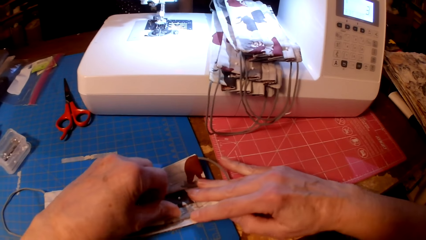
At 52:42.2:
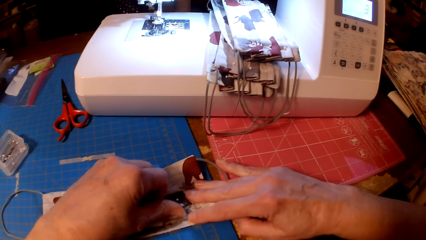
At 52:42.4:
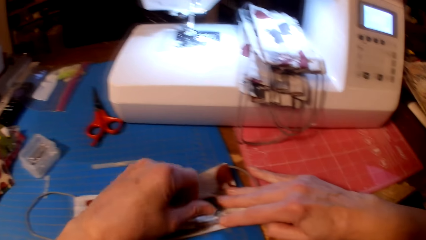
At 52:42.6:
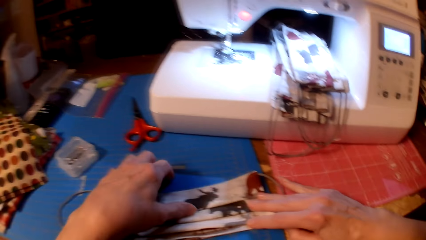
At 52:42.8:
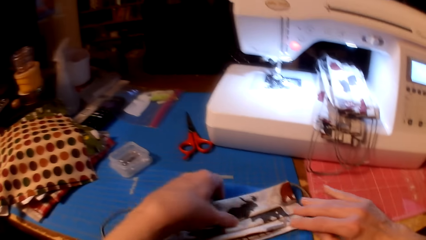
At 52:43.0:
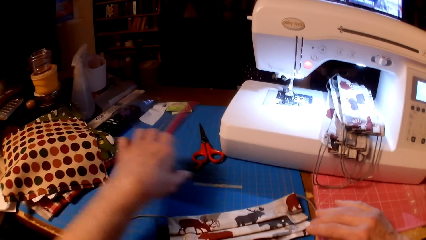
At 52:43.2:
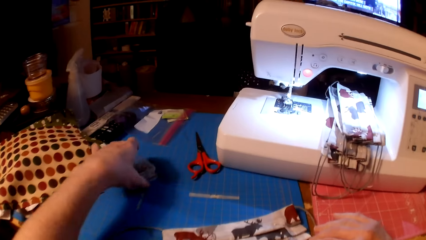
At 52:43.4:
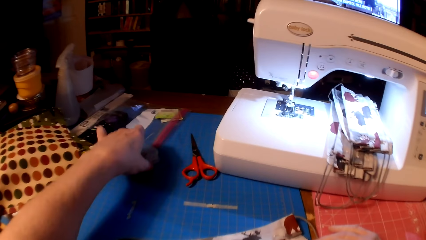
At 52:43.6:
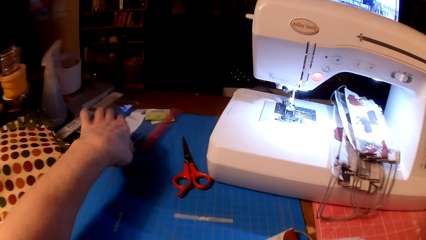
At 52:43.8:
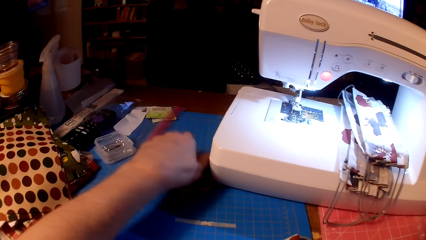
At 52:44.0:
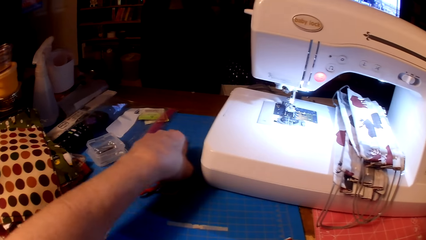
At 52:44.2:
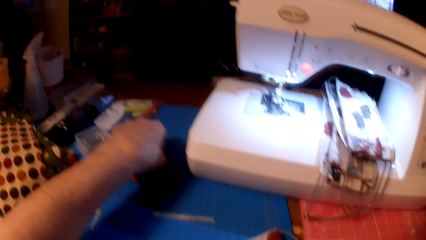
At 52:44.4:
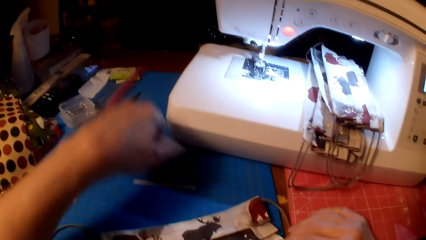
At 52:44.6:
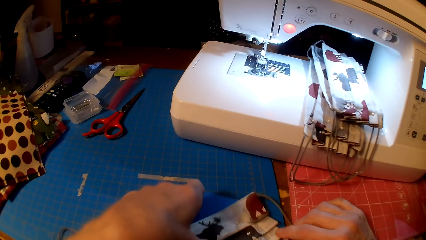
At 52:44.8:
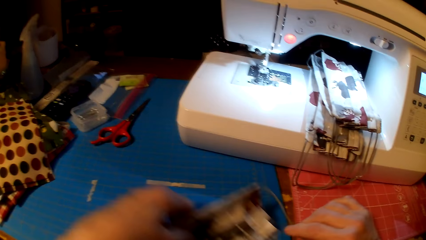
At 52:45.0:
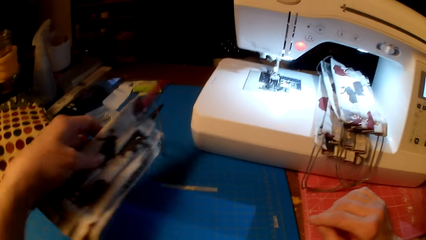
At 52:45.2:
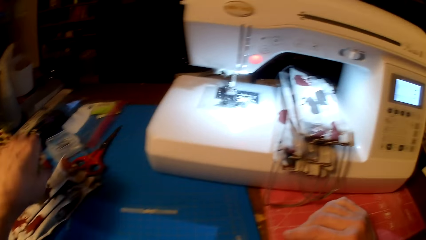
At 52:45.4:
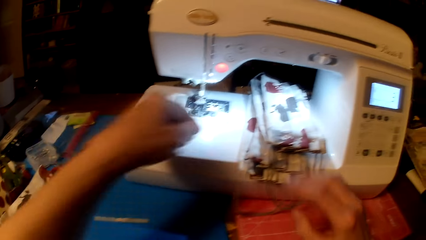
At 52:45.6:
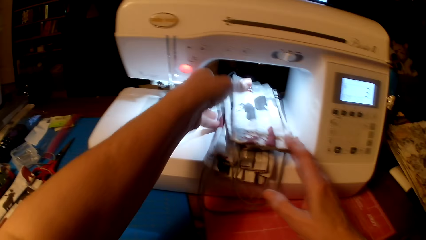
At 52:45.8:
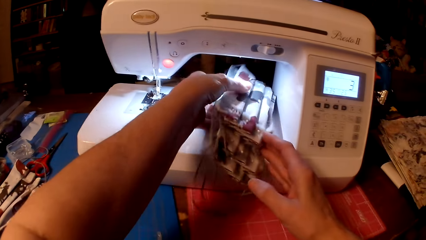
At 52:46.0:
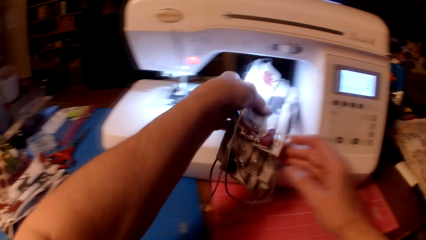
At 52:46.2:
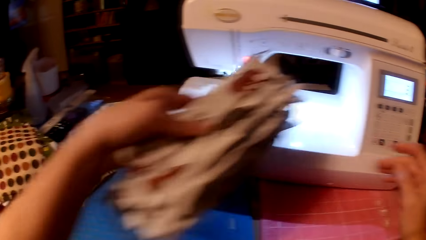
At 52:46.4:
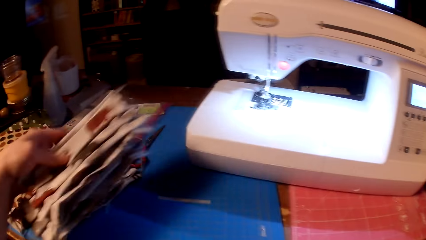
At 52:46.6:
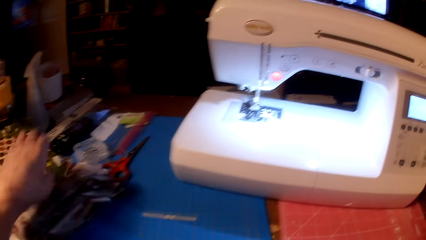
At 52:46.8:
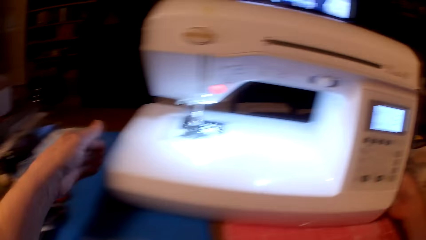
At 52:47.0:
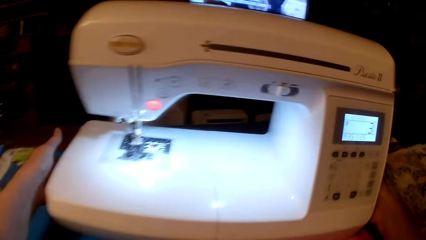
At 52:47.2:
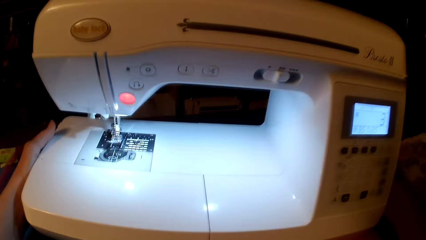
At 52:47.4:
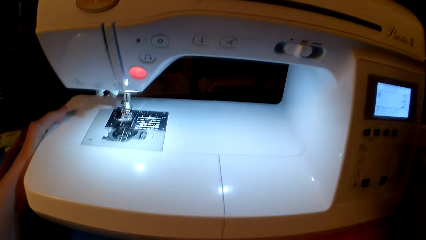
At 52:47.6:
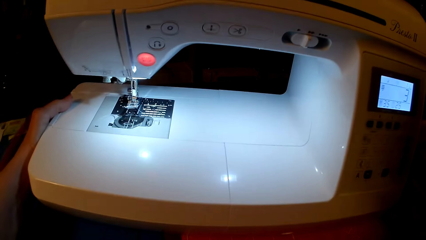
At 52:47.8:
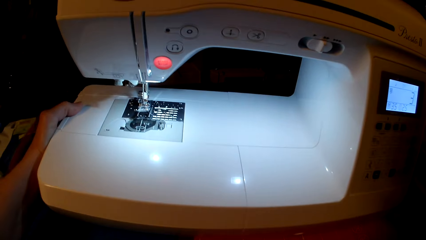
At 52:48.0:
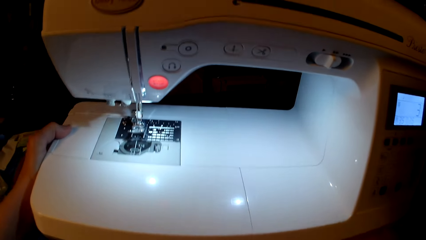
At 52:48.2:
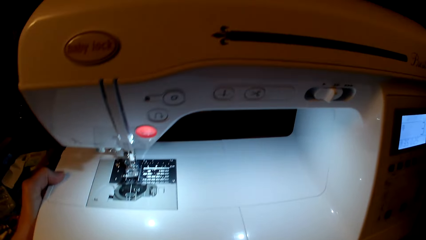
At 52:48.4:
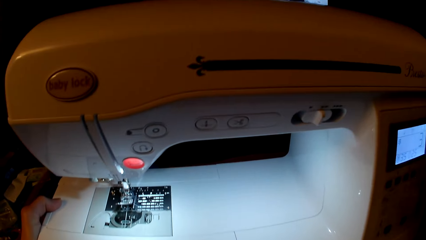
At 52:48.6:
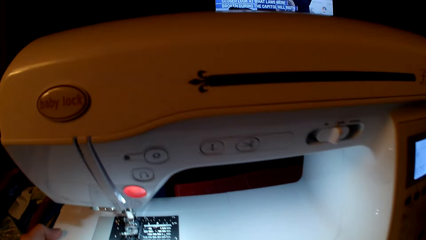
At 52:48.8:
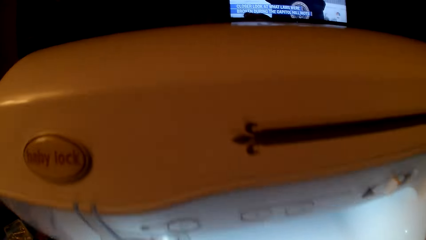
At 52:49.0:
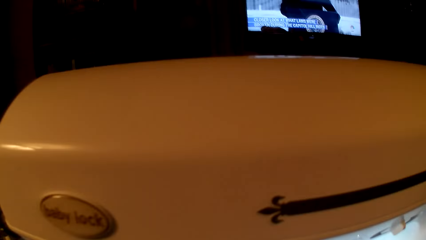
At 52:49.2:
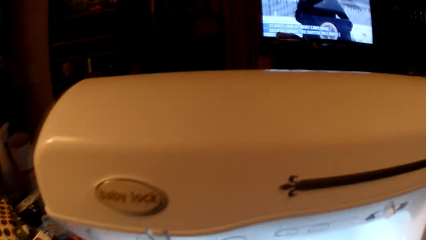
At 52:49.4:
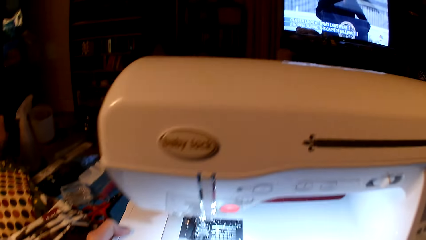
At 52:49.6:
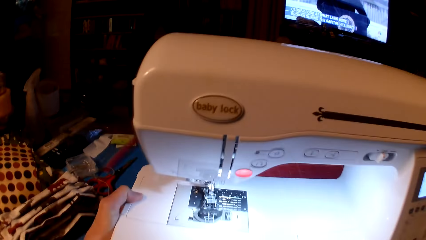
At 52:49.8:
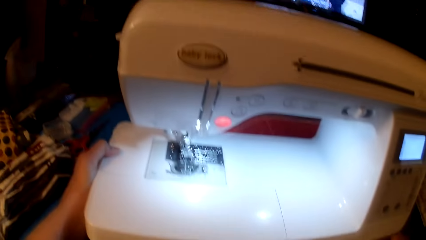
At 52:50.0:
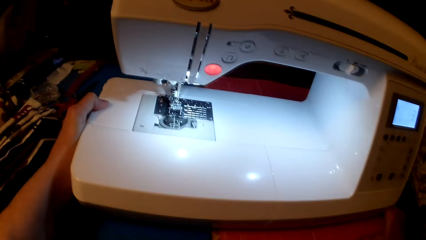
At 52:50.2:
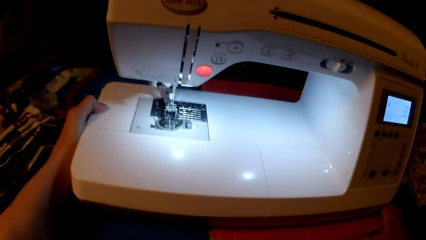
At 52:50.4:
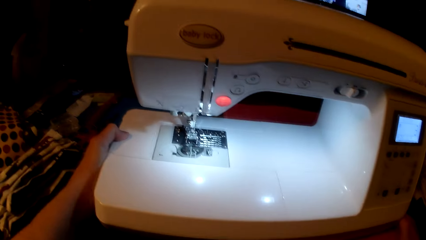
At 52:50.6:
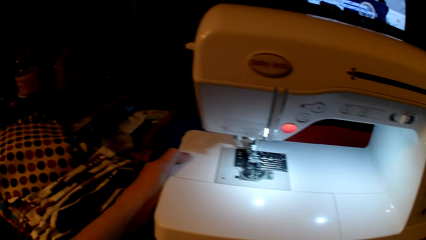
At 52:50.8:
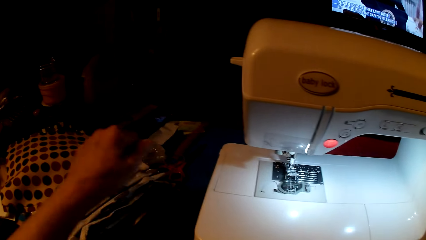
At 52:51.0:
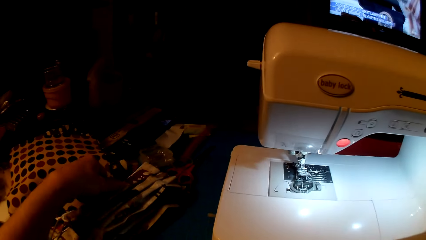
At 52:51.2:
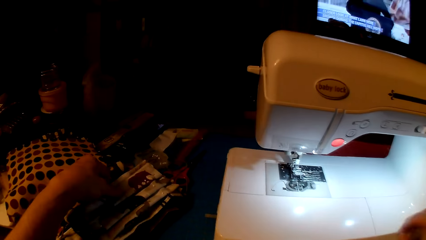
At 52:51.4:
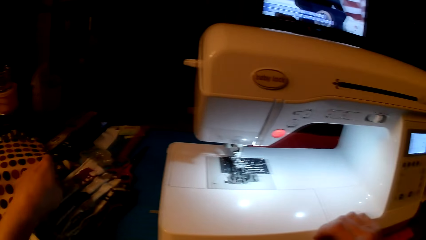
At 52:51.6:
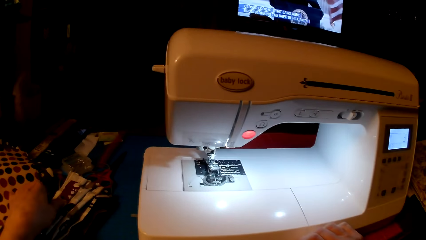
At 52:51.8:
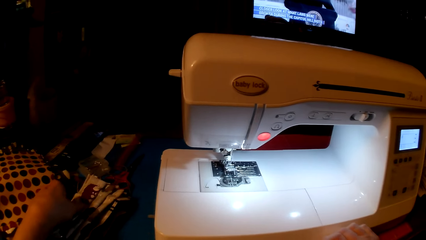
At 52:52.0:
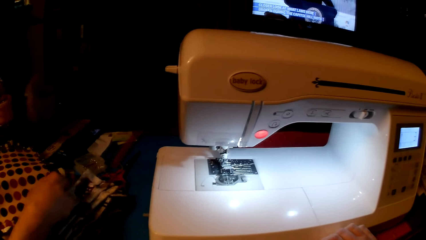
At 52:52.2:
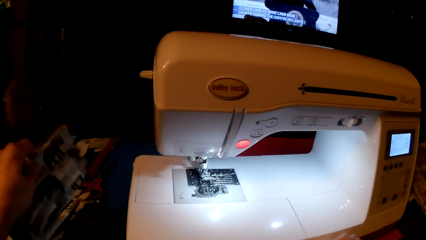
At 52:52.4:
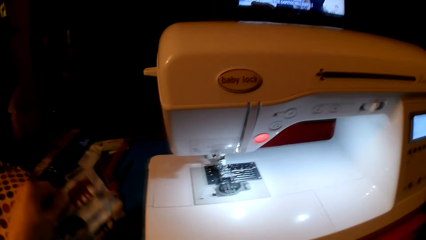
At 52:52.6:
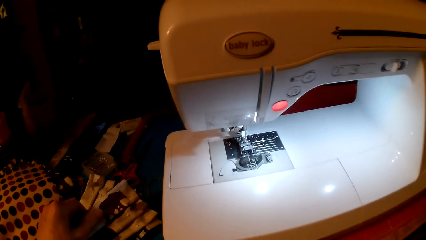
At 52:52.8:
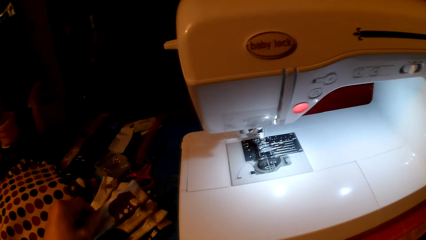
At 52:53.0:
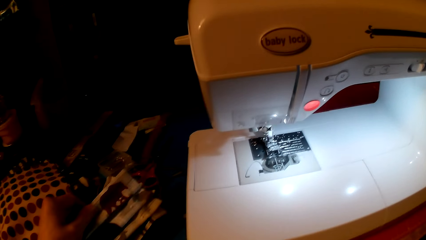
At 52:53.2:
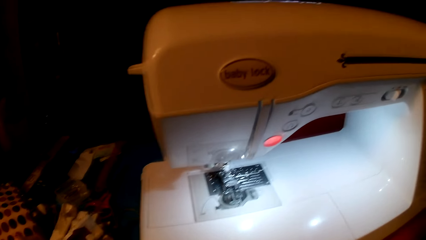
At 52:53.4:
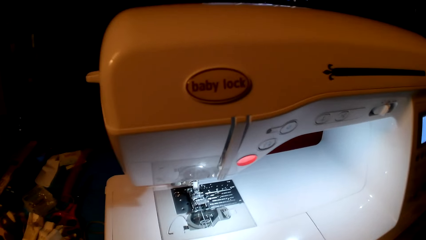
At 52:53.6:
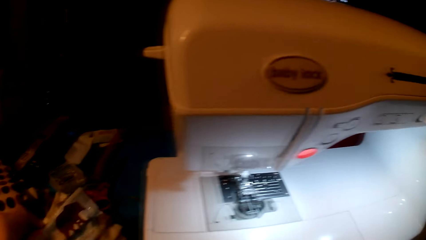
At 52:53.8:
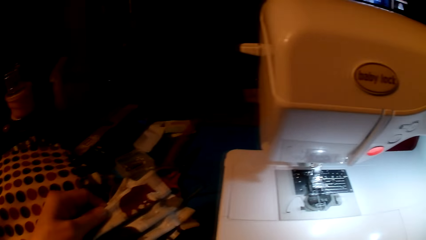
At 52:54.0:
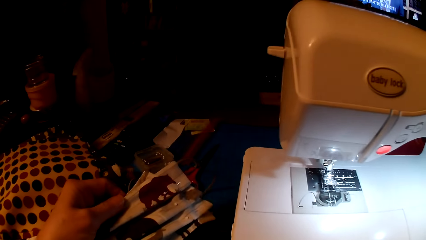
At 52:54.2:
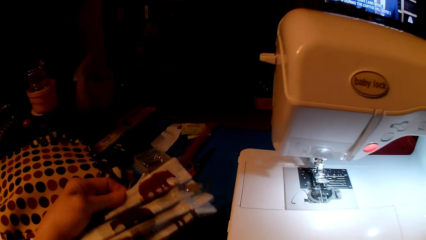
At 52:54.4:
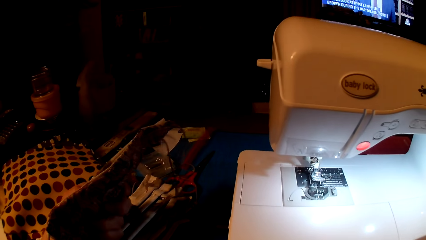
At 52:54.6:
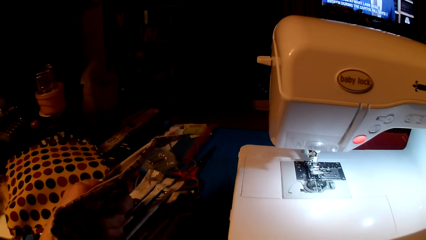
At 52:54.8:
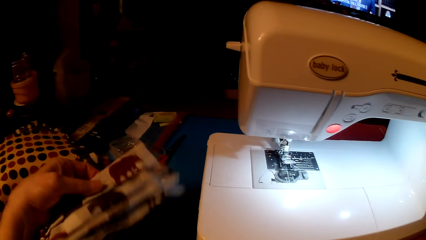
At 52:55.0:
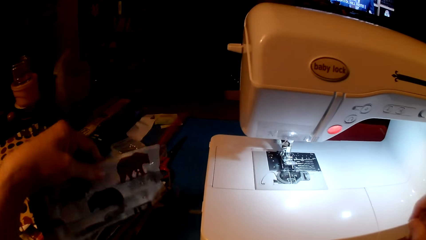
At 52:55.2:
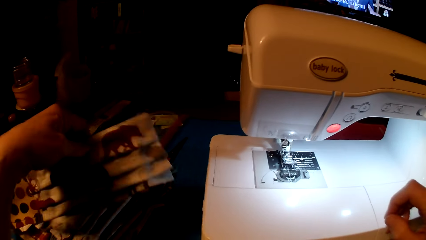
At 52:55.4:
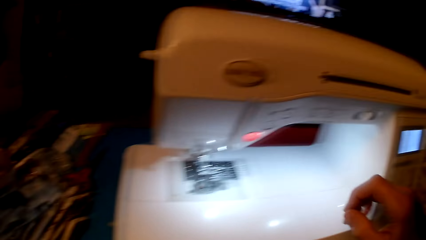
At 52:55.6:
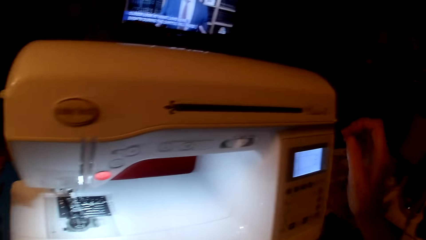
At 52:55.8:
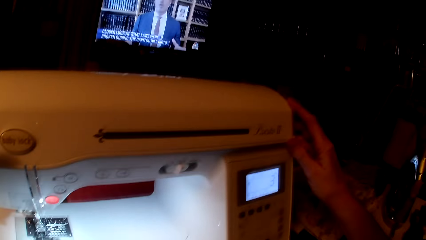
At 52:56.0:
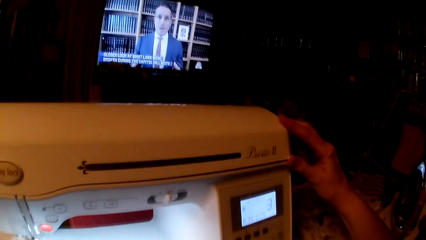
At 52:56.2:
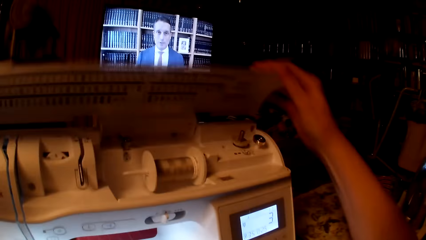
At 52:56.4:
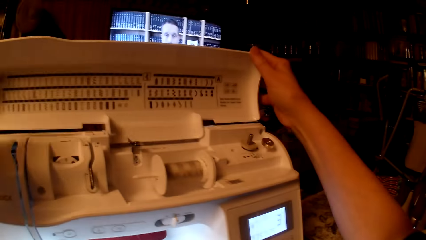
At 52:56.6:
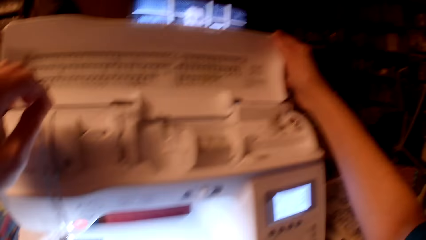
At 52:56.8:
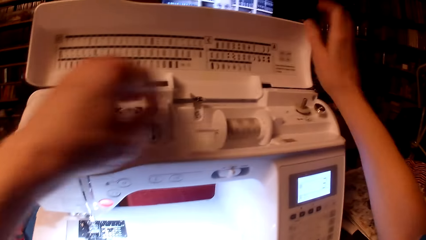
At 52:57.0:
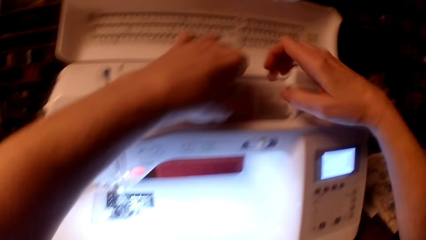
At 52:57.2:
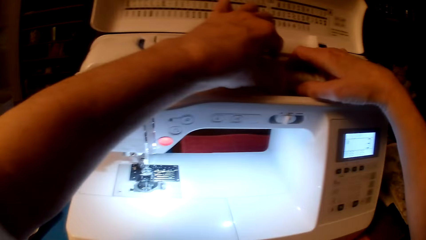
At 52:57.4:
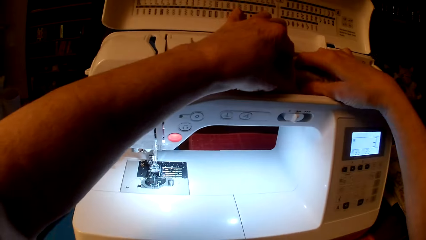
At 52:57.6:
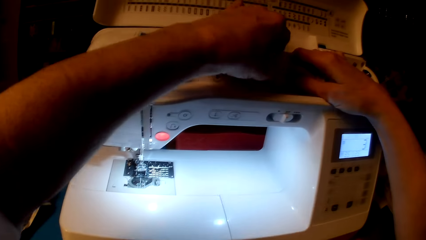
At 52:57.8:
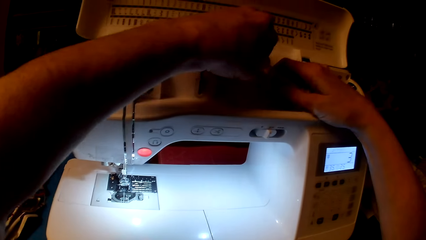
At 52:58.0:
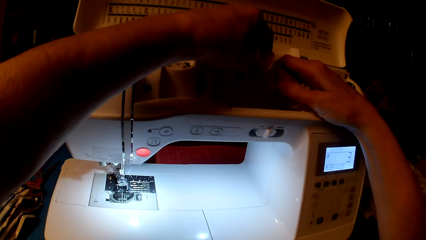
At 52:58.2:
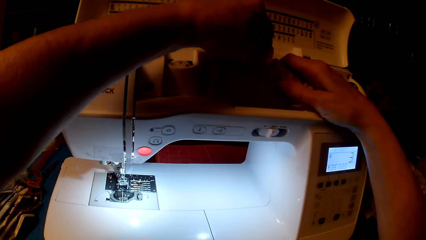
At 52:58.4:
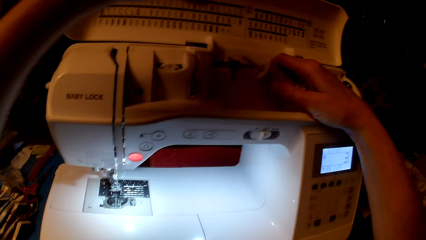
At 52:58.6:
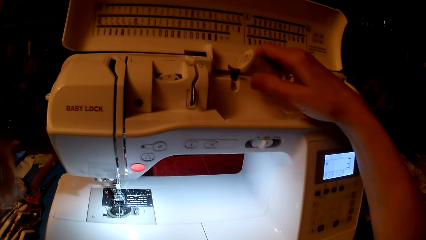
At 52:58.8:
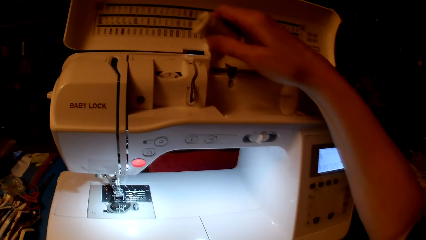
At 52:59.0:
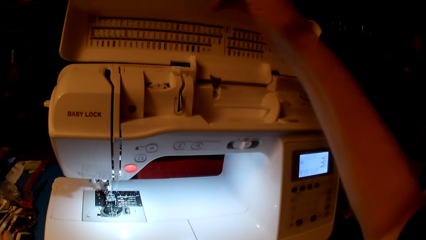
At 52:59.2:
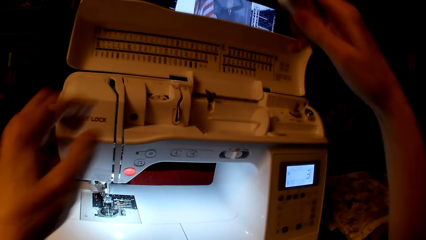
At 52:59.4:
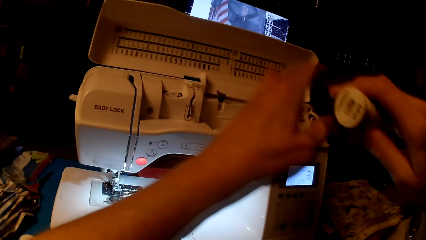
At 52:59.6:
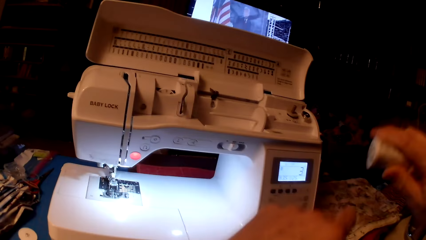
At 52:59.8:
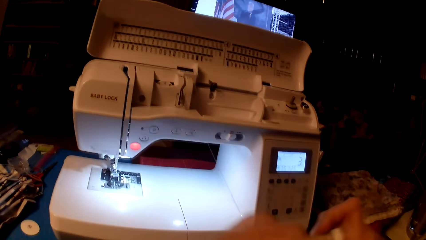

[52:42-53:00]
The camera wearer puts the piece of cloth aside. They pick the pieces of cloth and put the pieces of cloth aside. They pull the sewing machine and look at the sewing machine. They hold the piece of cloth. They pick fabrics. They hold the fabric. They open the sewing machine. They remove the thread from the sewing machine. They pick yarn.
